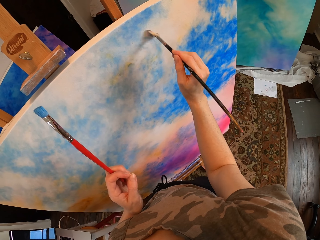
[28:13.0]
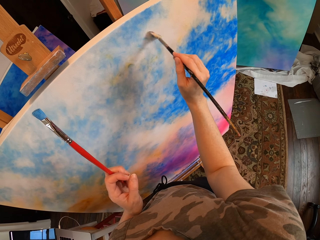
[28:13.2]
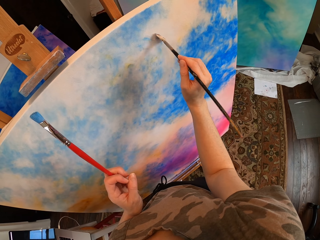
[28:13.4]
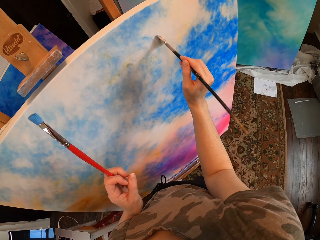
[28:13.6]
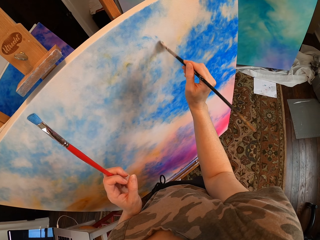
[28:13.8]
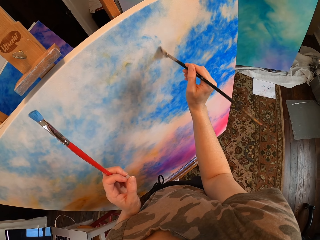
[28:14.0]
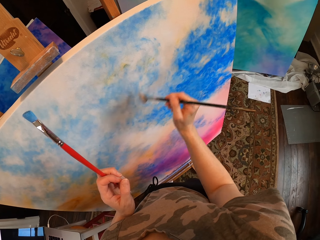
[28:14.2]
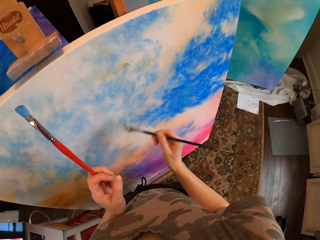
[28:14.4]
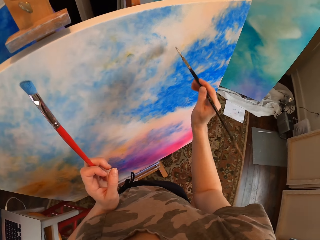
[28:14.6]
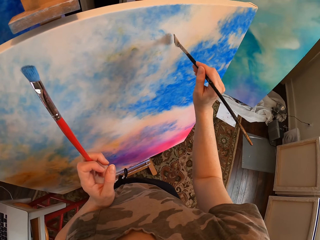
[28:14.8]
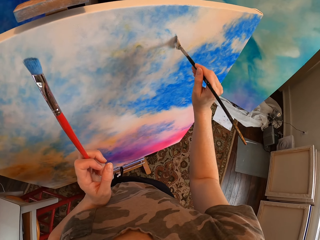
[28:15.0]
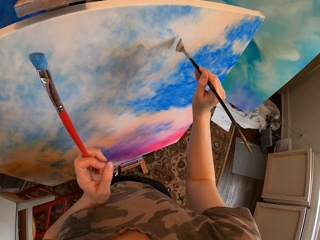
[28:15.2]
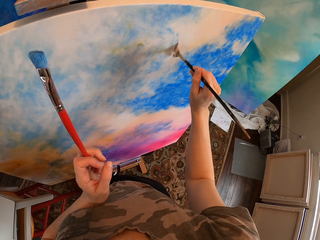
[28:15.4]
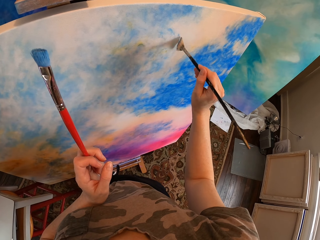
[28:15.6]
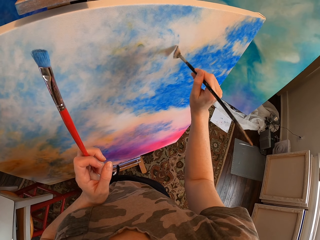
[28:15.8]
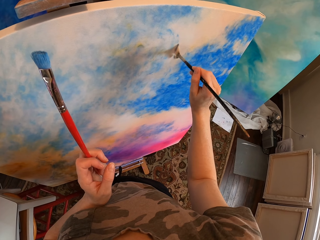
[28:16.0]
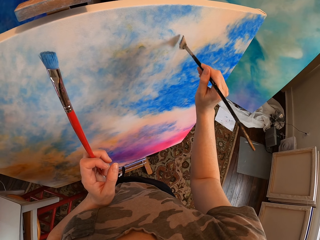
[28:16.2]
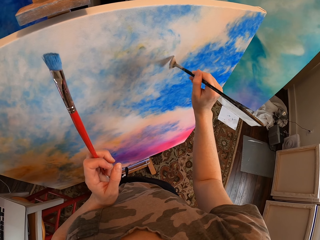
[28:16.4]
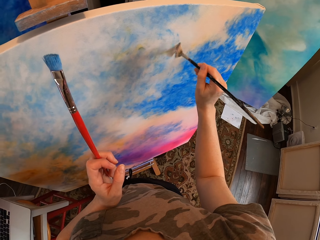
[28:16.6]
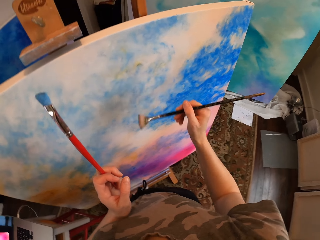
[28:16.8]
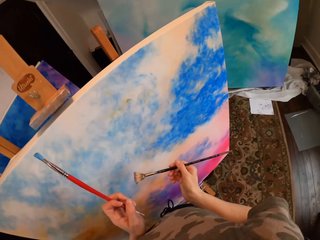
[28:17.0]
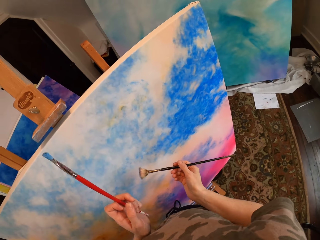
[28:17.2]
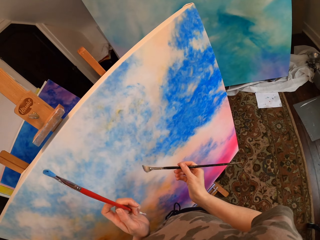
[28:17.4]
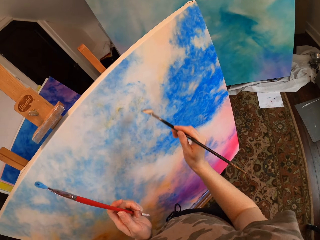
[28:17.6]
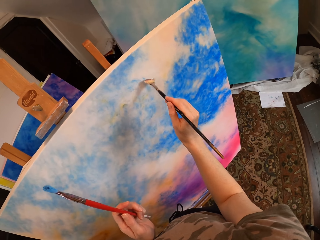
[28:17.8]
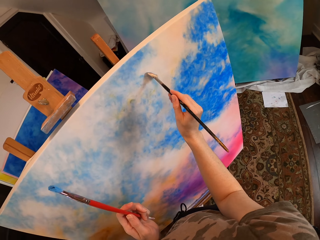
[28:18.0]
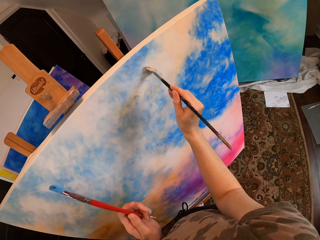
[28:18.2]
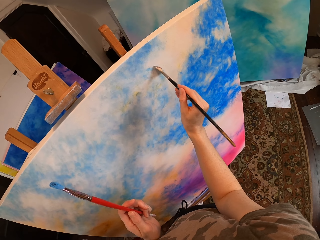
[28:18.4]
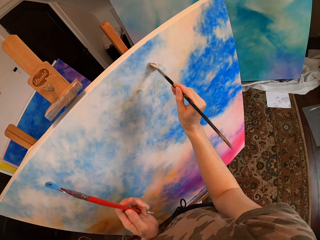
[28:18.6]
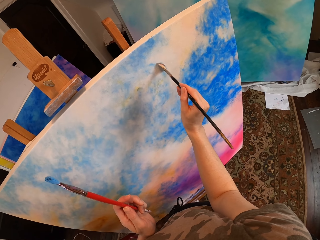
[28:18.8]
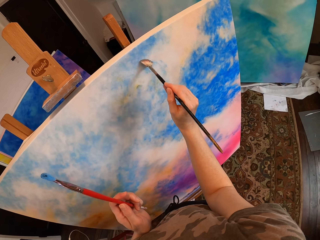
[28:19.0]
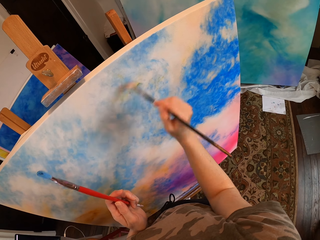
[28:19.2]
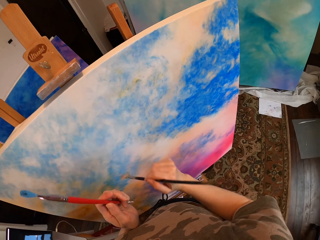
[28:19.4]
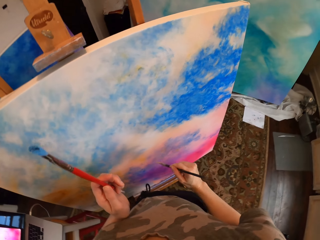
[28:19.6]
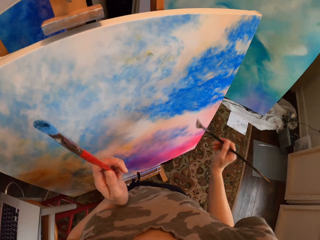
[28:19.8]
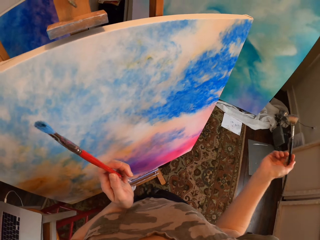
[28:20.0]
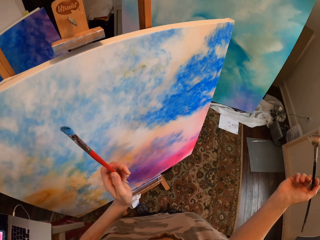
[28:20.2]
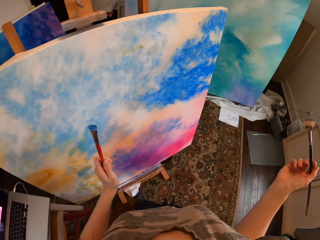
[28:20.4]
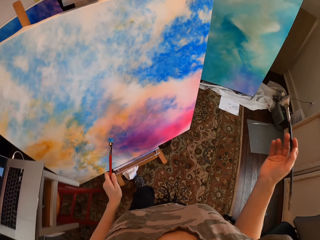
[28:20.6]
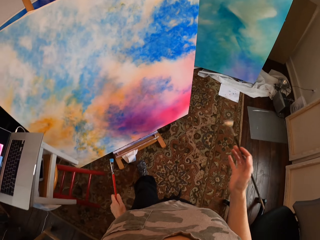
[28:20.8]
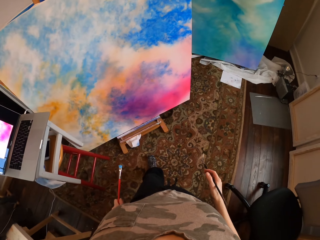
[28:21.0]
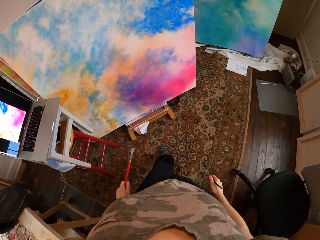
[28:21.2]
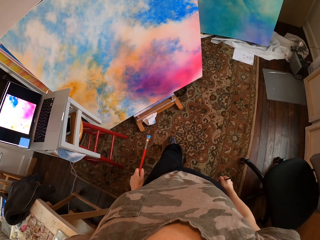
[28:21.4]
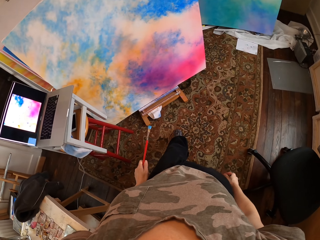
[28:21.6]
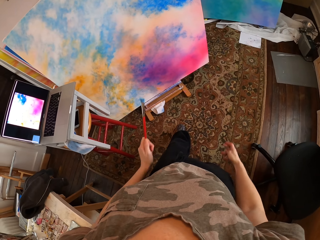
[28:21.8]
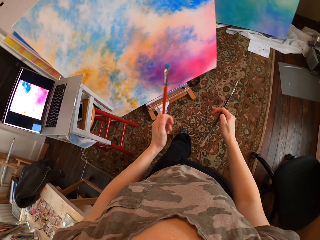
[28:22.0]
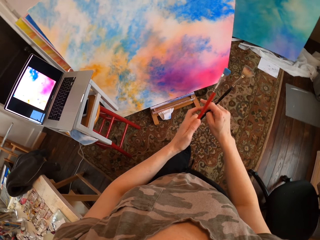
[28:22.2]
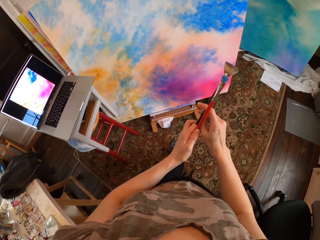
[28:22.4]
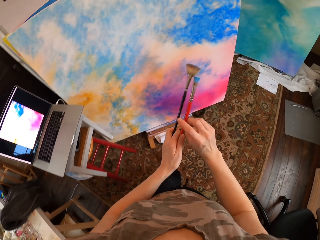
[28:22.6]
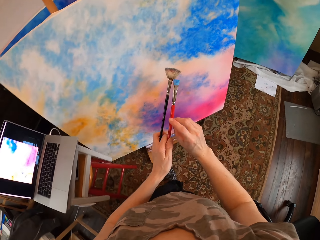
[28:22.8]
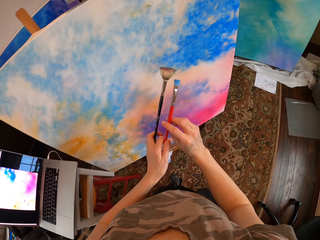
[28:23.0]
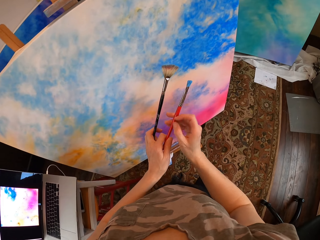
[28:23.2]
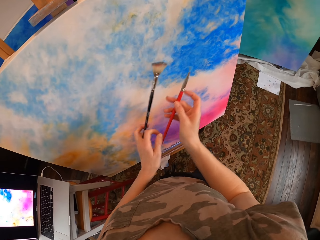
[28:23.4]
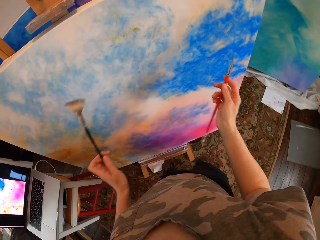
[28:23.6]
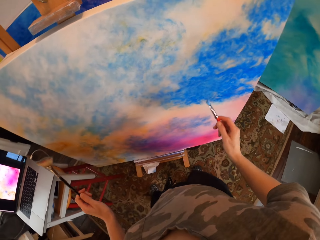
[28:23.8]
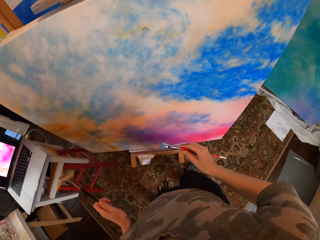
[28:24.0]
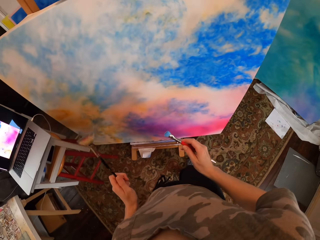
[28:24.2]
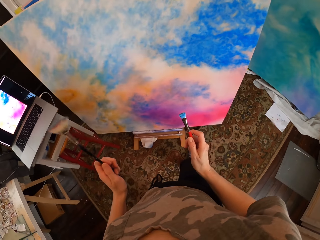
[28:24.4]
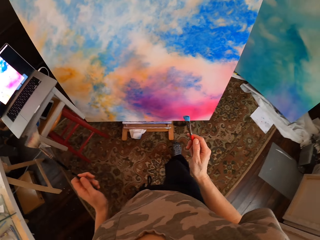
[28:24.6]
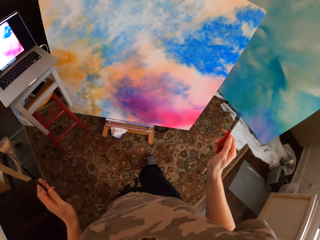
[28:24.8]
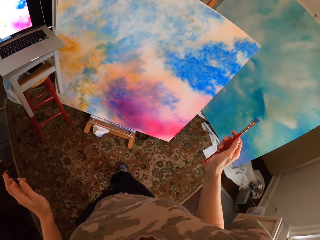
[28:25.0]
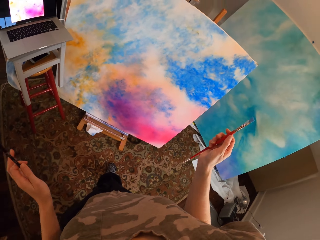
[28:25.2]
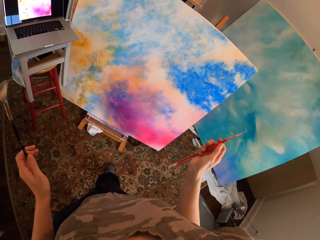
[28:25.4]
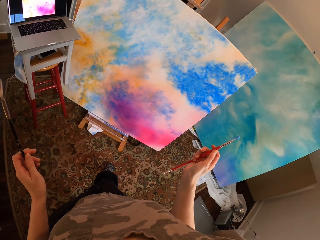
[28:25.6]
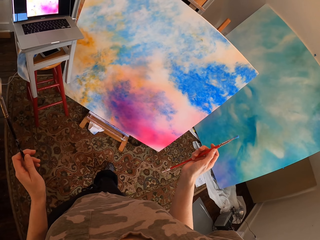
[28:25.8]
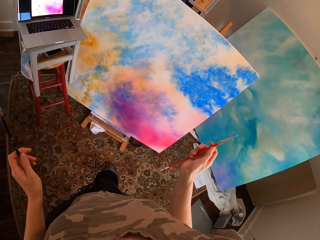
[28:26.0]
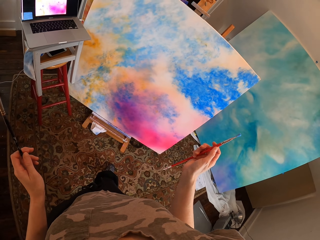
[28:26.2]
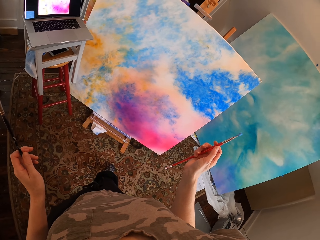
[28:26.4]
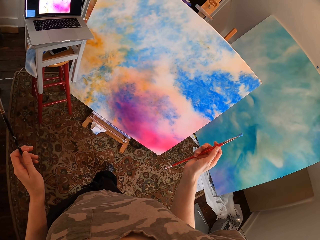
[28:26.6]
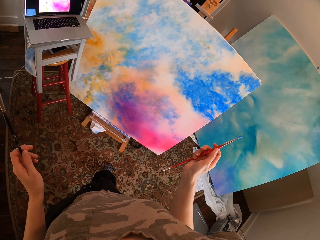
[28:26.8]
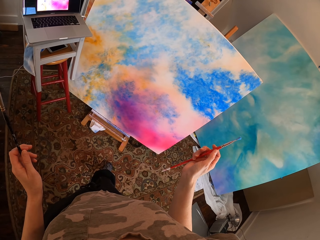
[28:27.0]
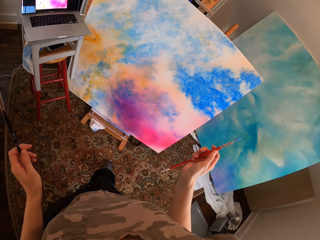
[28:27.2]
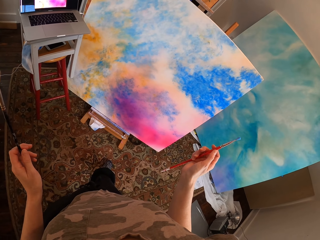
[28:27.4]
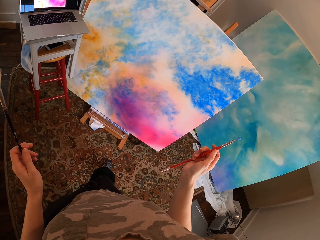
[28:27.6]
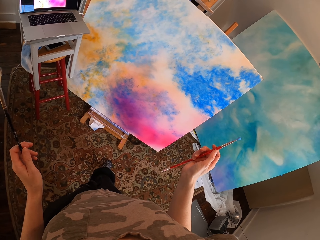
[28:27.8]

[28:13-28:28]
The camera wearer steps back. They look at the board. They exchange the paint brush. They look at the paint board.

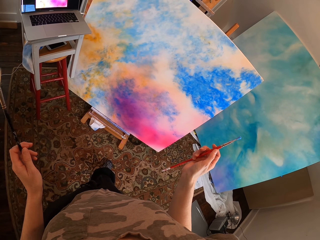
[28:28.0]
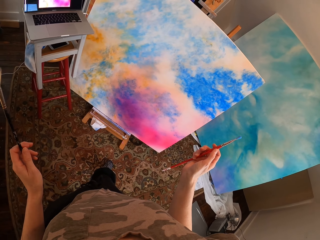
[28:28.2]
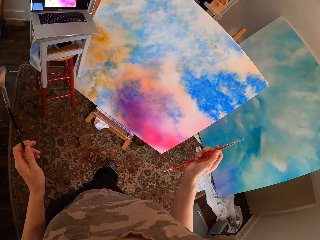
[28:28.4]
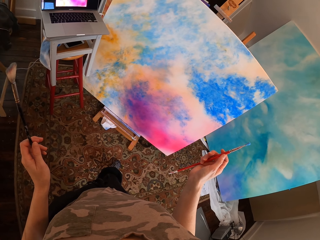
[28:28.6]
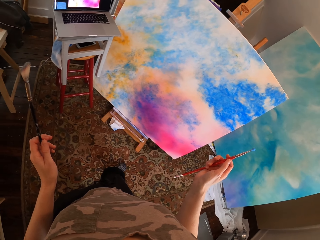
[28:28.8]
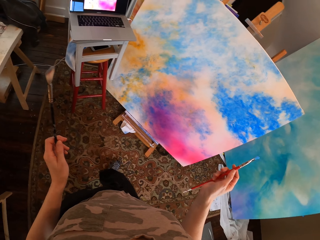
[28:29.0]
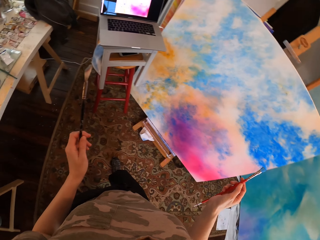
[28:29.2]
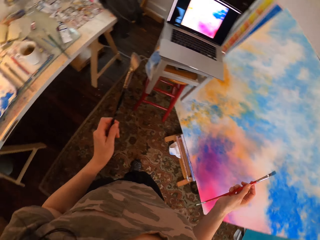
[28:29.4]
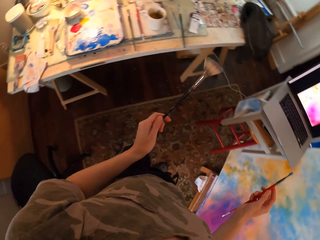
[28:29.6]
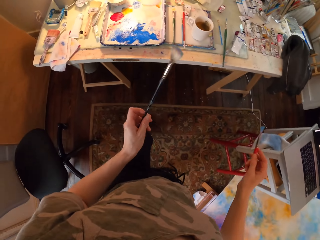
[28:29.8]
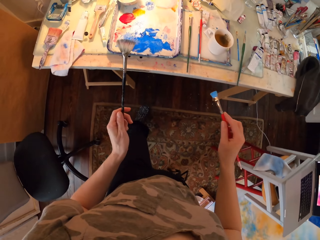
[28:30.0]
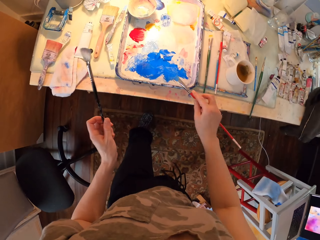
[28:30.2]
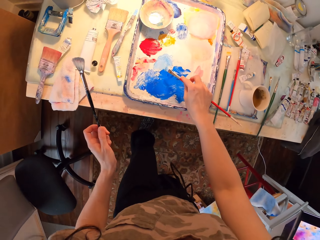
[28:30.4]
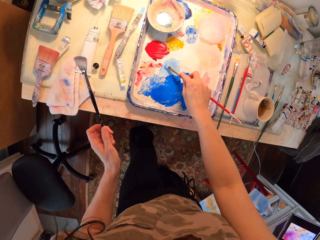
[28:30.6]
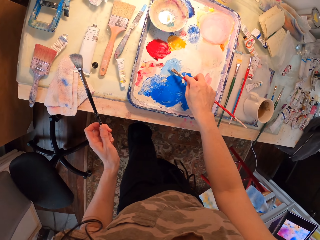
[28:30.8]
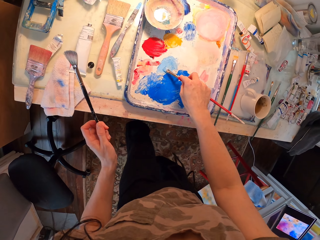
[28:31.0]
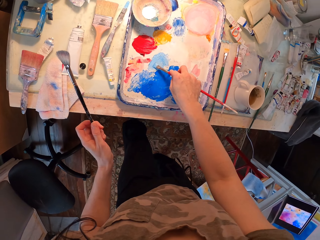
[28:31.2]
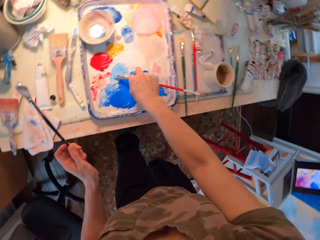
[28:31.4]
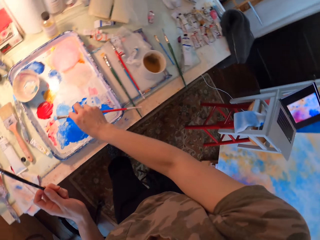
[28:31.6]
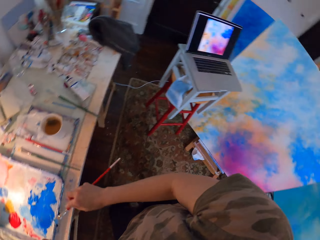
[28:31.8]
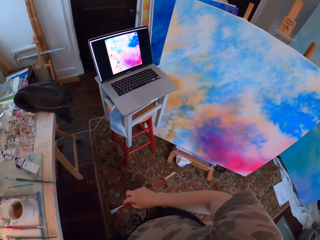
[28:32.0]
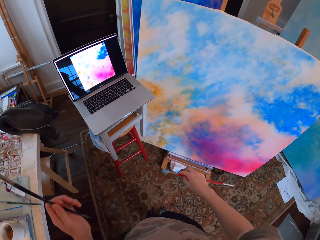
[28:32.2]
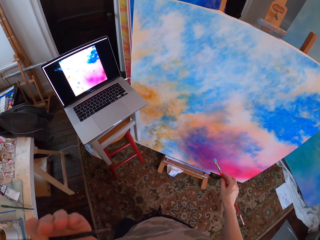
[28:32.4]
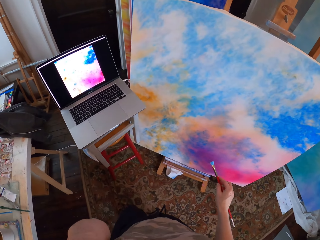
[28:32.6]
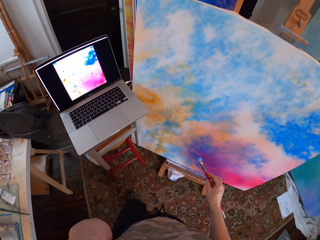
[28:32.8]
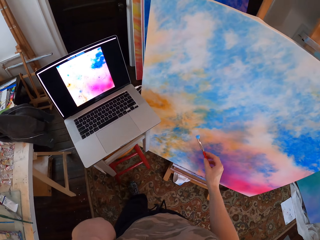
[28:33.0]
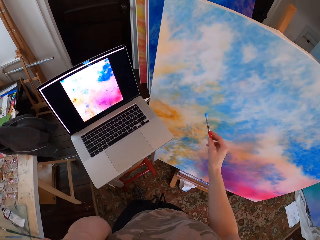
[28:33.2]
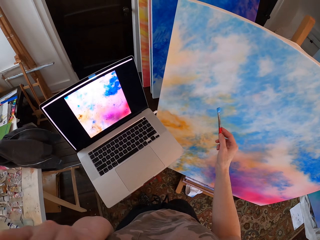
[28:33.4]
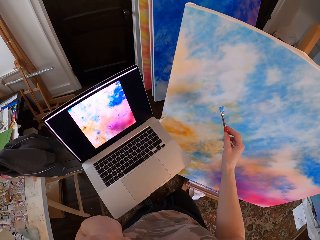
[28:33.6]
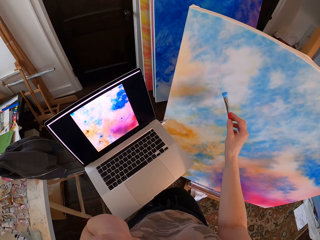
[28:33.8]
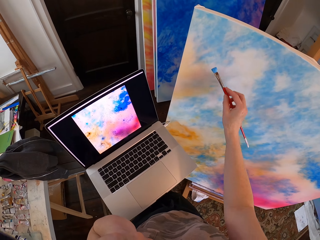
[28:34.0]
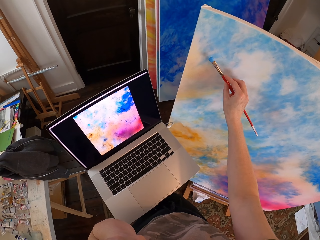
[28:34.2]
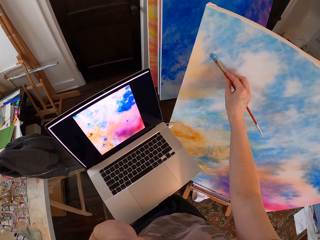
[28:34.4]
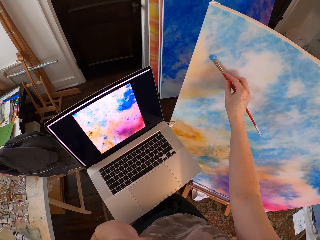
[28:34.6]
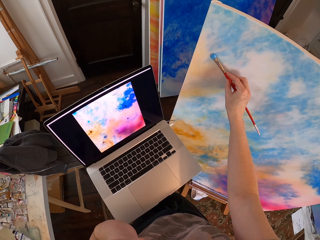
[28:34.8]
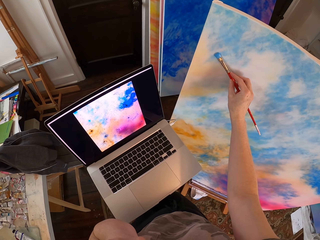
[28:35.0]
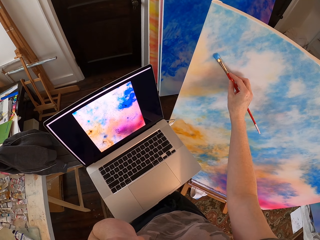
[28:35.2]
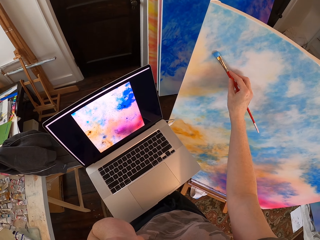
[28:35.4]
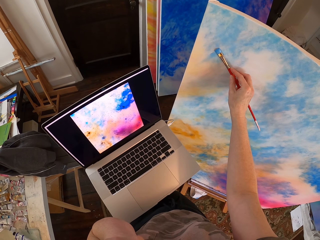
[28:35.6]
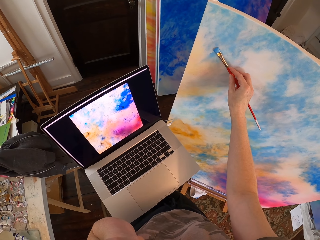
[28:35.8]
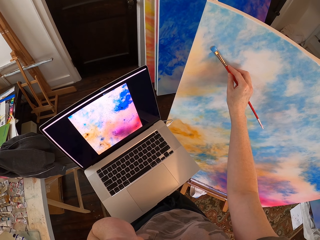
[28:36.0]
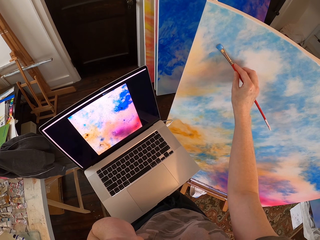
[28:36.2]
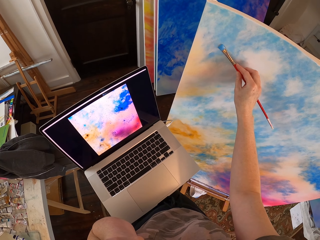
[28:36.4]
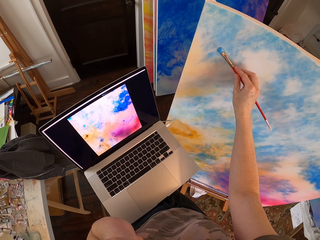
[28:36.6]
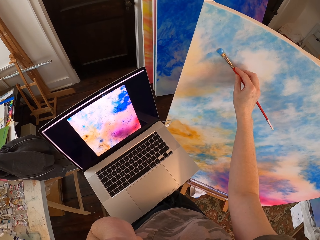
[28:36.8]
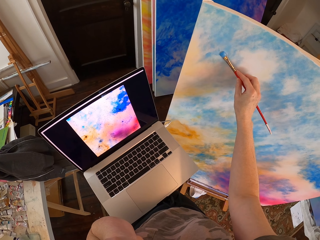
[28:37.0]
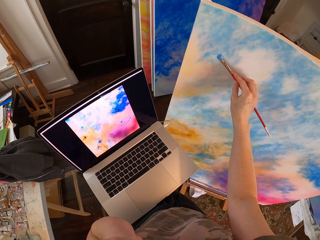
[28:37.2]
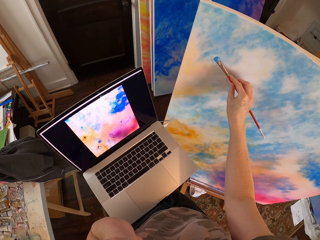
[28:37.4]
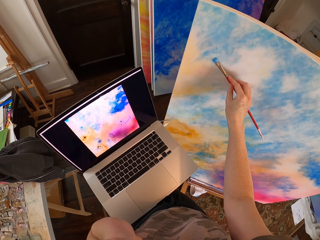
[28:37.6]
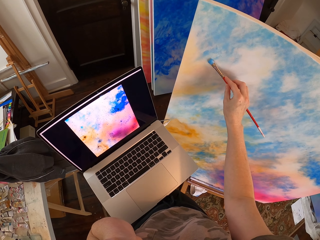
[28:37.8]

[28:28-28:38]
The camera wearer walks and turns around. They stir the paint. They take the paint. They walk and turn around. They move close to the paint board. They paint on the paint board.
